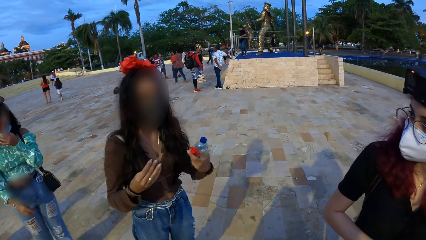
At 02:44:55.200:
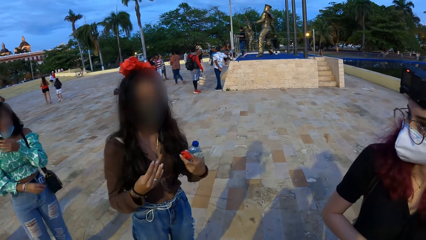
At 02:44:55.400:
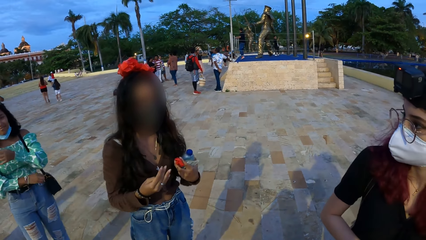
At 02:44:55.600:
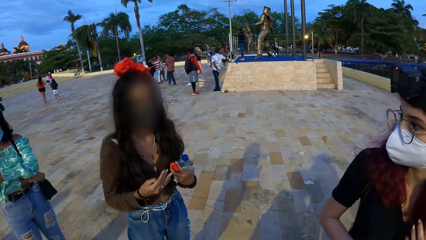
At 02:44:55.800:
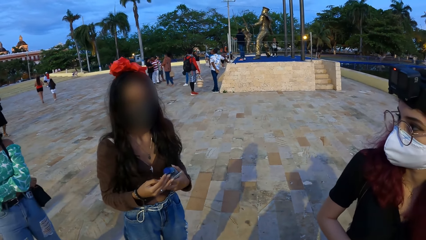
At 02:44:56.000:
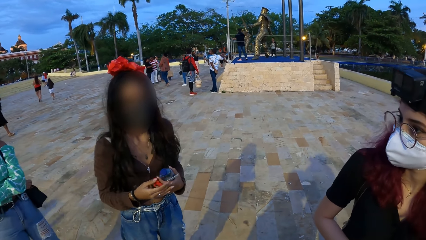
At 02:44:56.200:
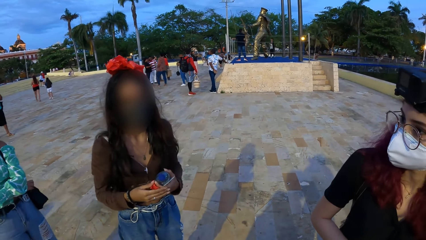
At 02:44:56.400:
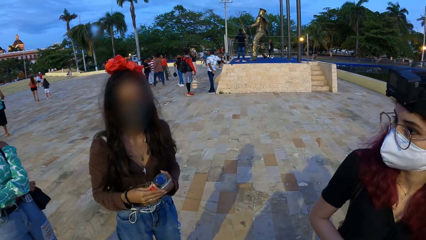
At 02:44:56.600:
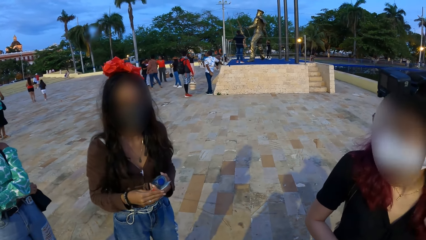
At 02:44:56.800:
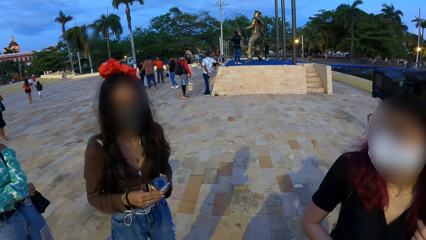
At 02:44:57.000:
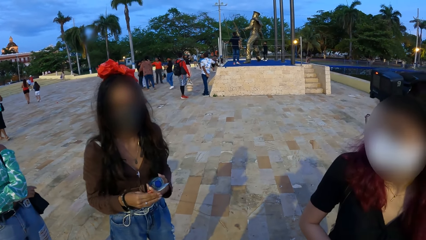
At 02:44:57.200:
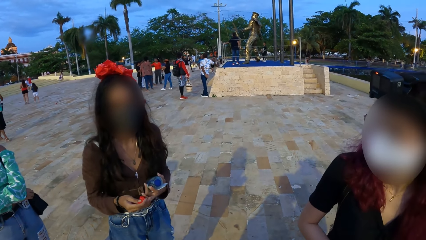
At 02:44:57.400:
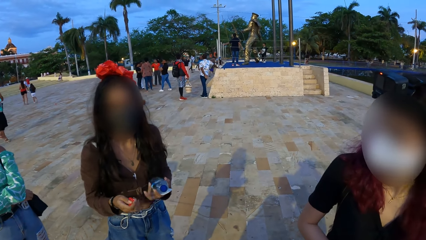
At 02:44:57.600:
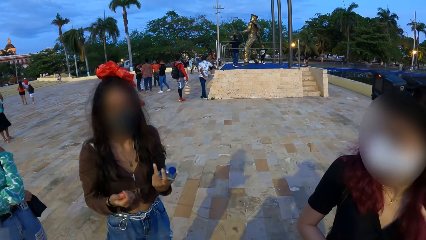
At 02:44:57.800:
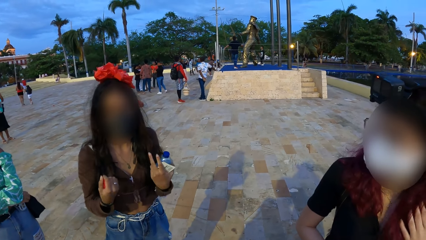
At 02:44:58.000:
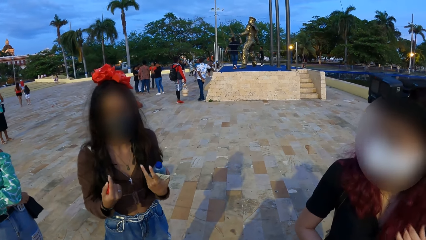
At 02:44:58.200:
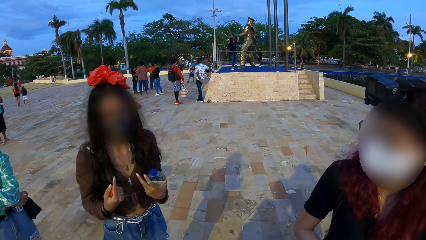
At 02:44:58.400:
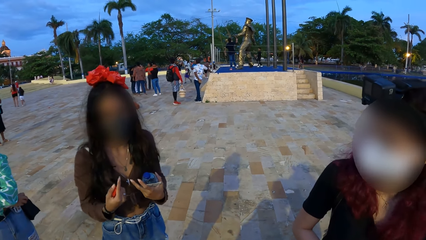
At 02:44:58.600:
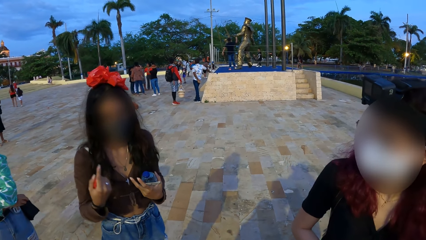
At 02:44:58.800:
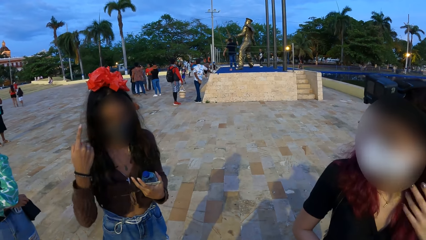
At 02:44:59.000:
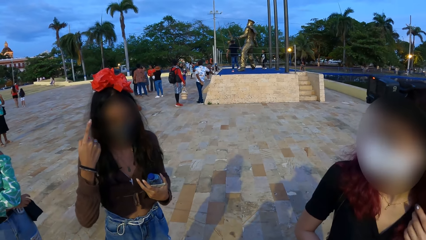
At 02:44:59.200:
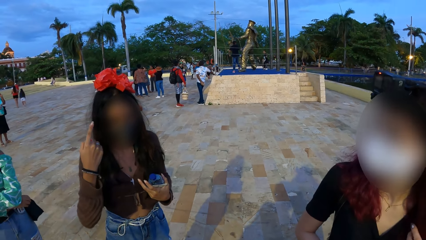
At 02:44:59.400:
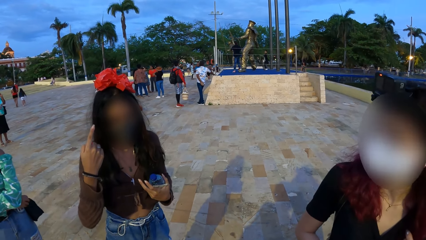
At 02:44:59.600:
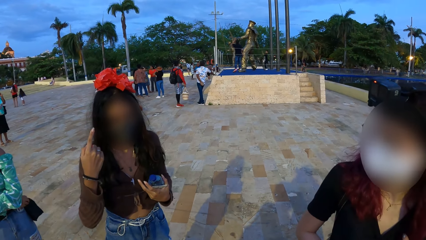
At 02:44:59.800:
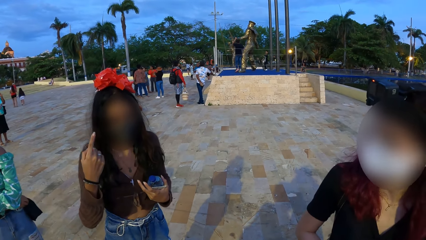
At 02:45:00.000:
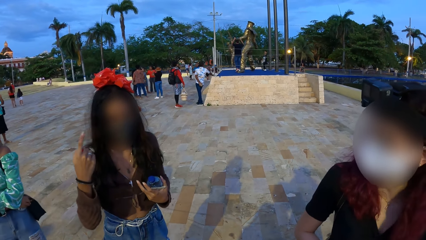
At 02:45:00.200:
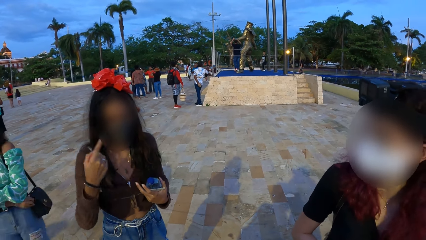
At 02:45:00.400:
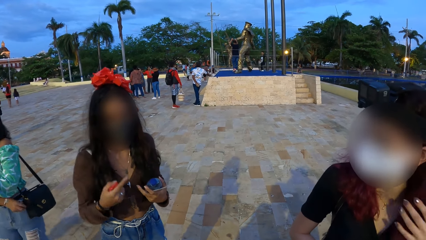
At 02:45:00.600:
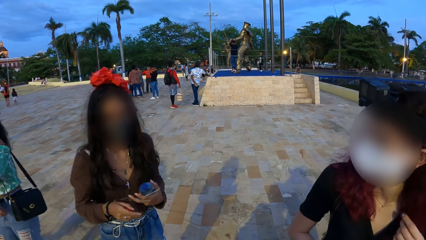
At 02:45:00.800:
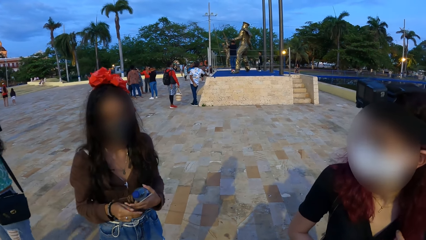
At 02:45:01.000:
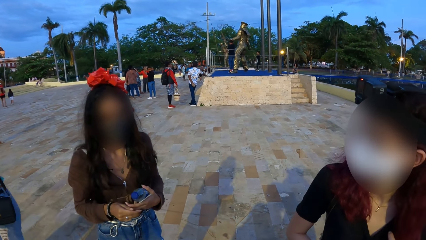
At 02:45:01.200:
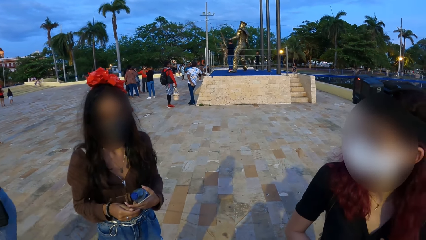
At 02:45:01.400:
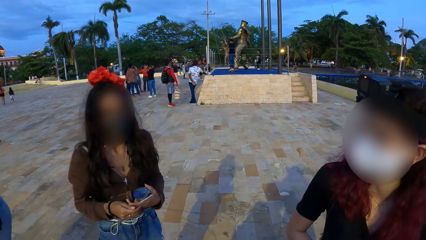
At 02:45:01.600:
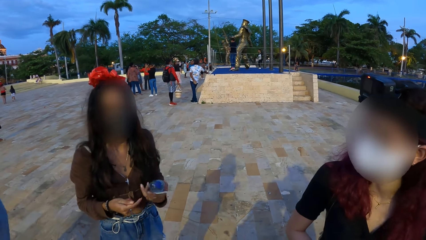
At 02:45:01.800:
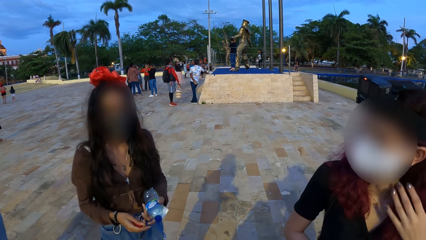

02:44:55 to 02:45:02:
The woman passes the red container from her right hand to her left hand.

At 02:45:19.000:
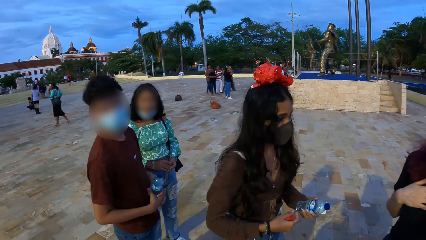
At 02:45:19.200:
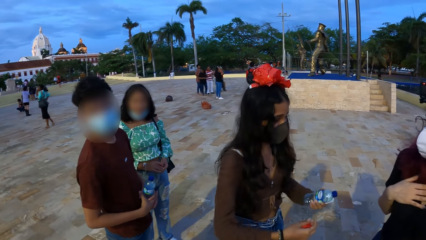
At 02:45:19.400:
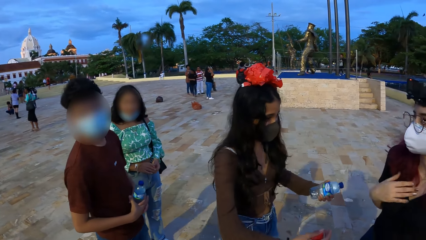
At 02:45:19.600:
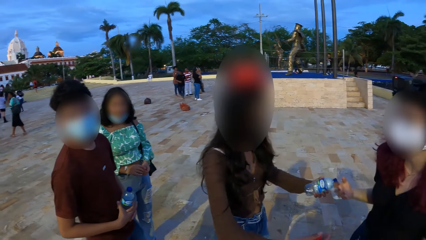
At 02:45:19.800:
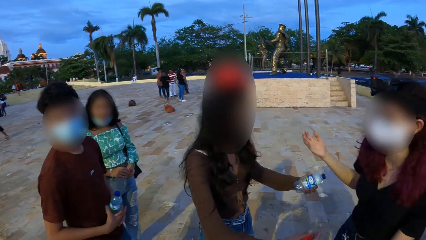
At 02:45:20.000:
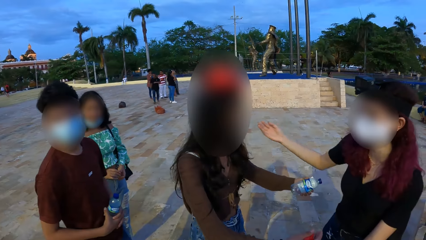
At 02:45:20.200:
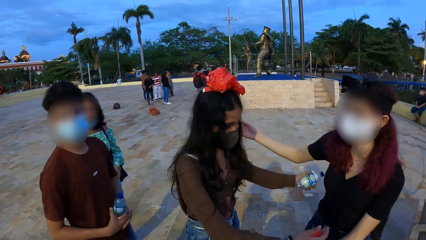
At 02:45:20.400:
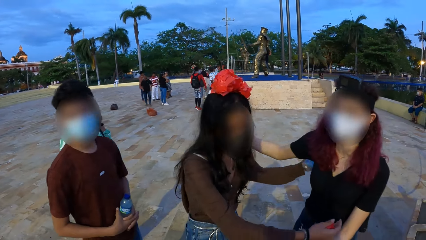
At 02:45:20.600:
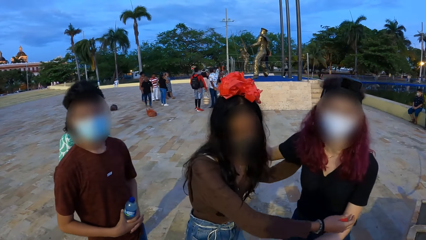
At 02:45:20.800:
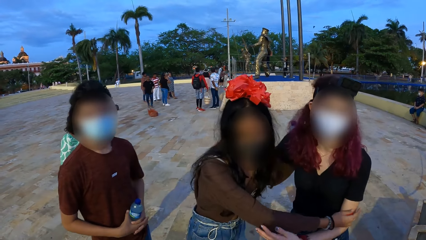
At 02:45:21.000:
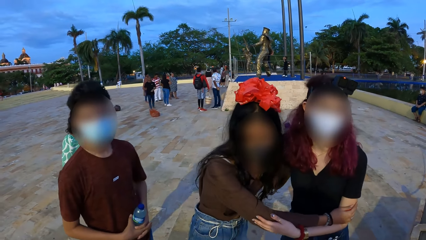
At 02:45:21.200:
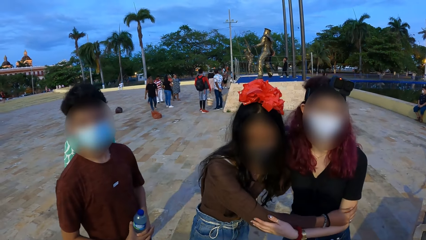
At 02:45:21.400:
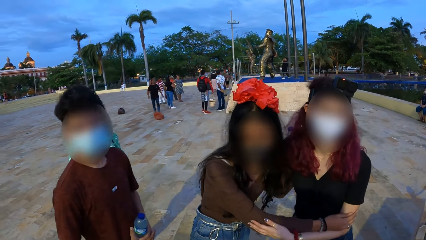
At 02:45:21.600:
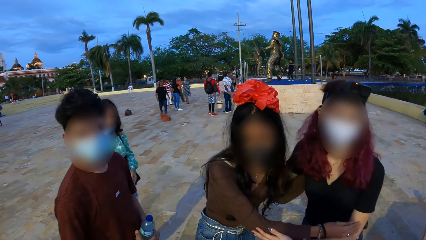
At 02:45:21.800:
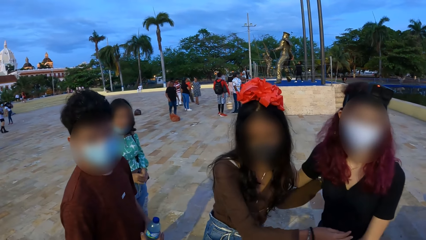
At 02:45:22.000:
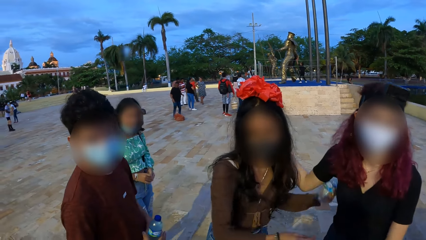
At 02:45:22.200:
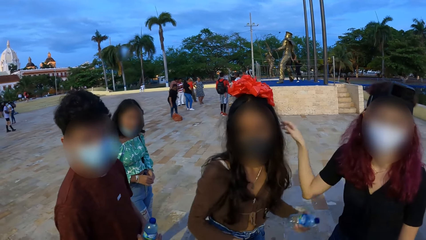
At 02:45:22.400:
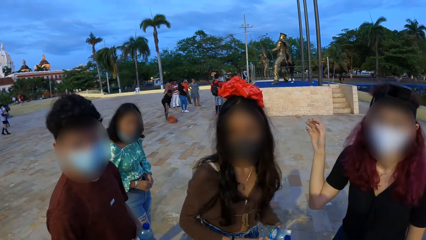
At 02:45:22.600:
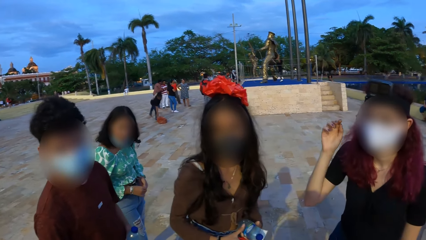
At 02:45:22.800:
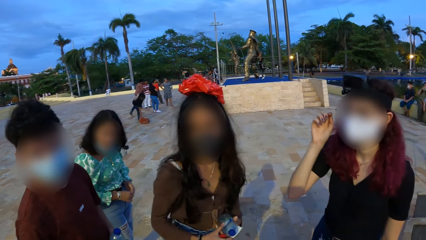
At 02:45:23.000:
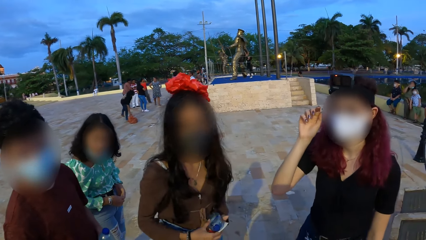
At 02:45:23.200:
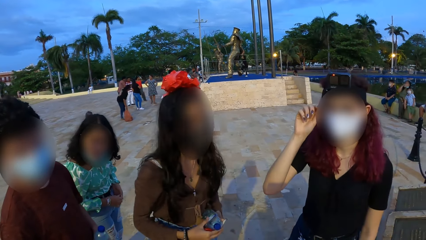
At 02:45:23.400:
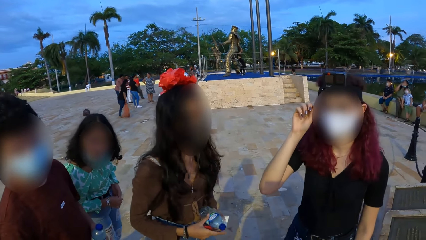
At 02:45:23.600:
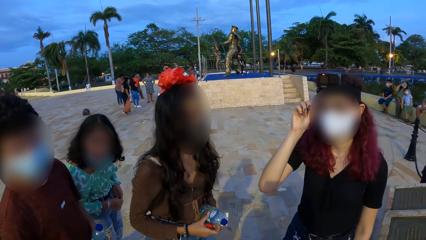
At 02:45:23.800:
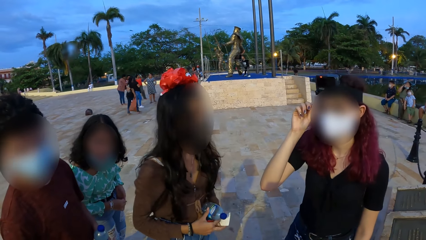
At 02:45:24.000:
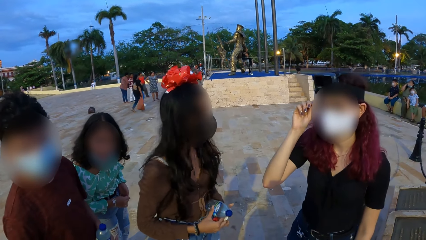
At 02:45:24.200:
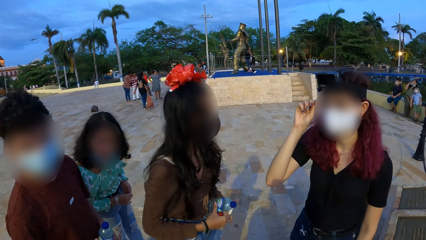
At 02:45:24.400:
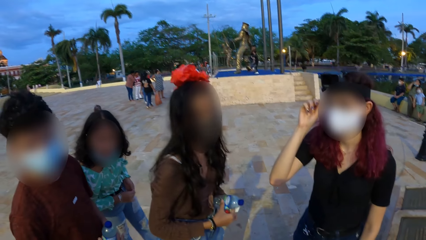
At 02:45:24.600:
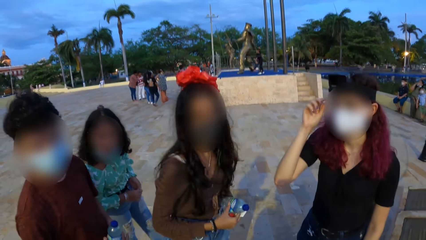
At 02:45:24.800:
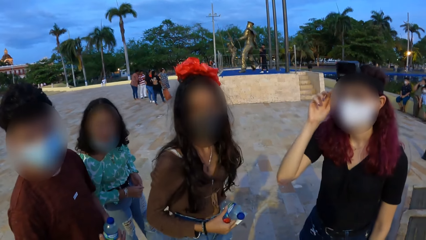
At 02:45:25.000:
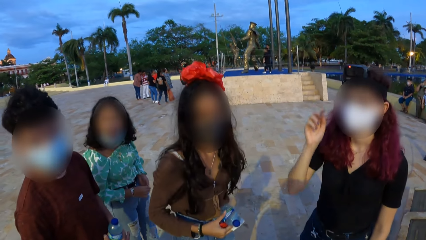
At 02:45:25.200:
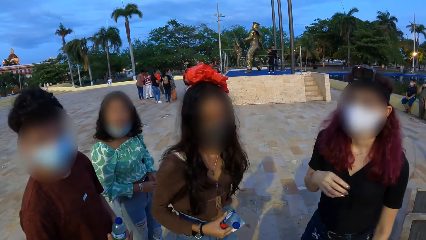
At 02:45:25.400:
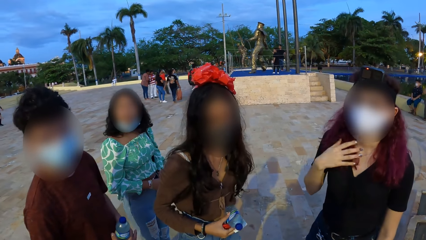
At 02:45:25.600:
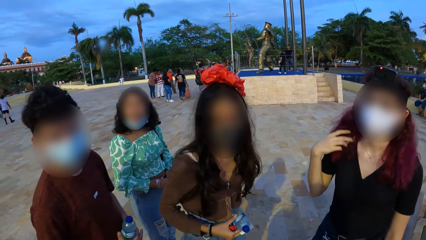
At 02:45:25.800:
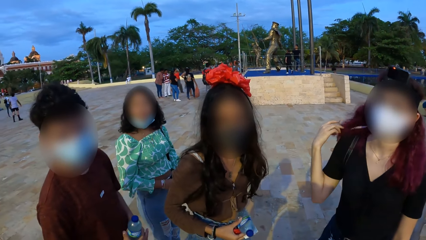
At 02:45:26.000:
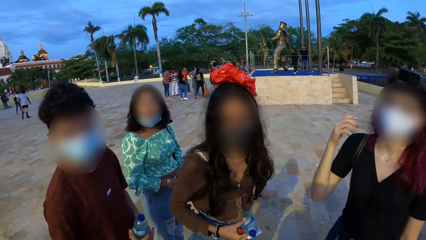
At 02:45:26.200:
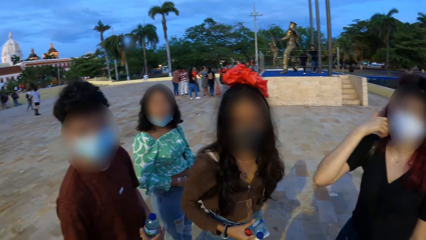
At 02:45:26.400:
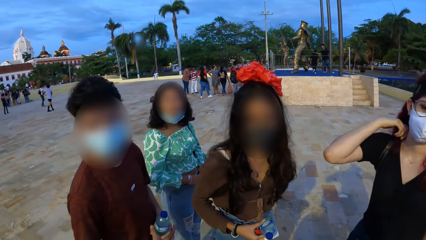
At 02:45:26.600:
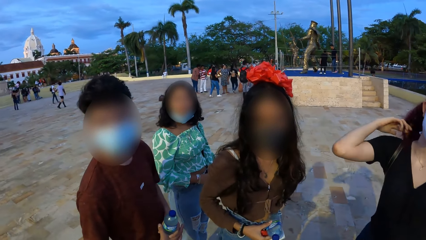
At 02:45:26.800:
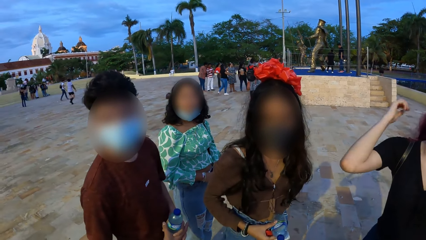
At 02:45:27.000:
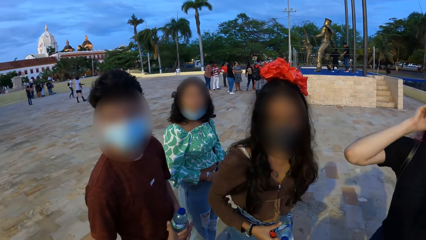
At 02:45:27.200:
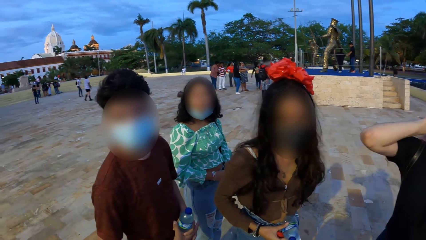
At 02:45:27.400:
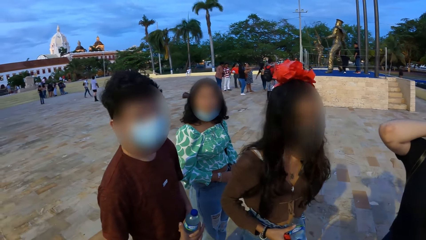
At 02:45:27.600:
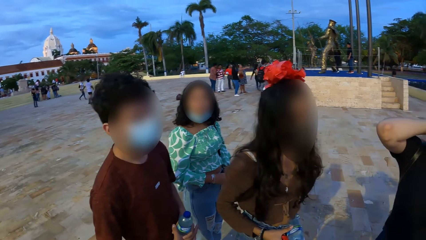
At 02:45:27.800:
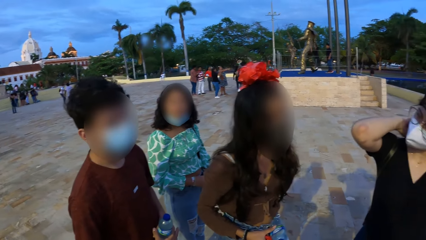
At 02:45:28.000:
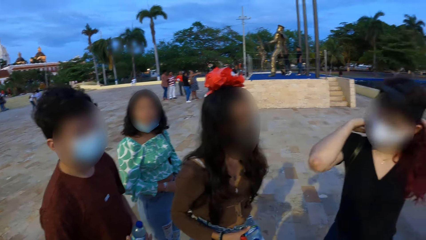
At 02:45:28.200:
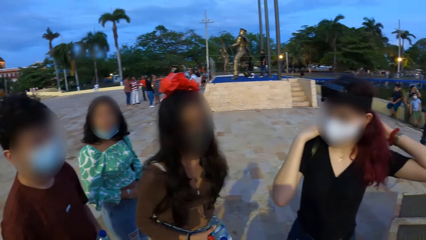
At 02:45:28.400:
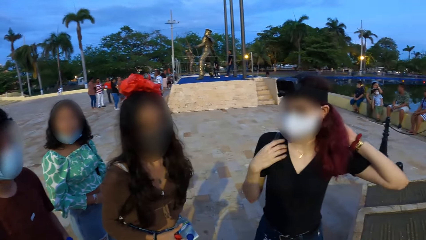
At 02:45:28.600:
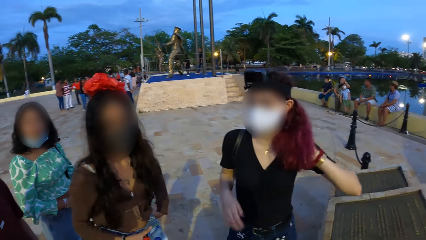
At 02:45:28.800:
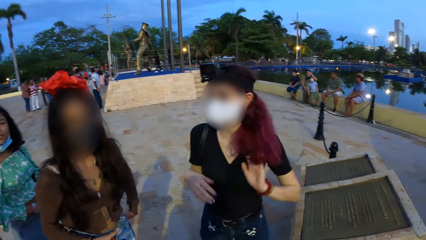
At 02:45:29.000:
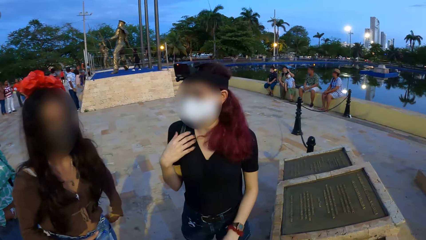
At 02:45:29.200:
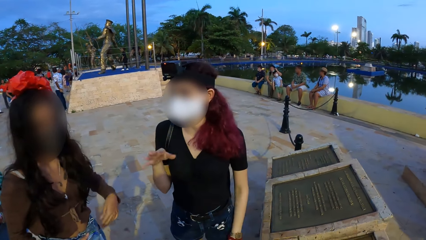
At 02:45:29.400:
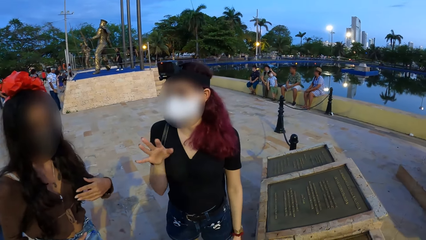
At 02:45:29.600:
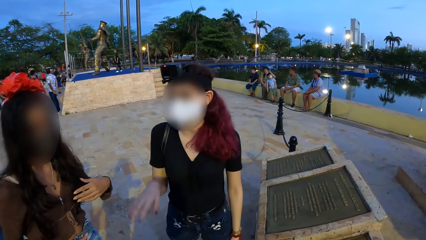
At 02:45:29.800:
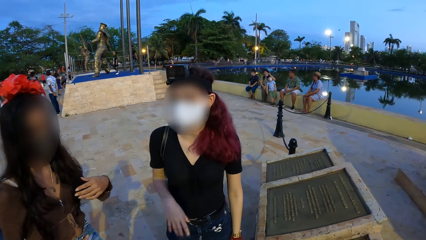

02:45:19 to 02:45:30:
A woman hugs another woman. The camera wearer interacts with a man, a third woman, the second woman and the first woman. The second woman touches the camera on her head with her right hand. The second woman adjusts her hair with her right hand, and adjusts her hair with her left hand.
